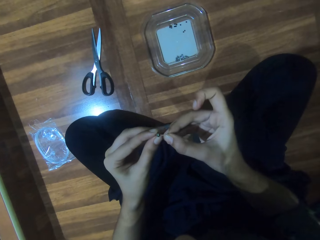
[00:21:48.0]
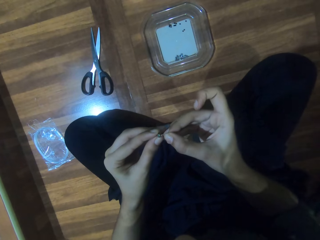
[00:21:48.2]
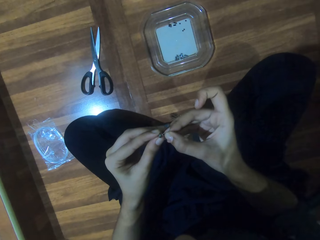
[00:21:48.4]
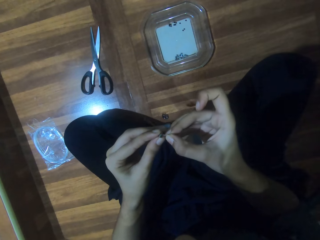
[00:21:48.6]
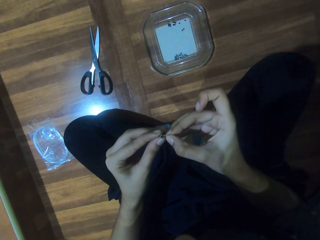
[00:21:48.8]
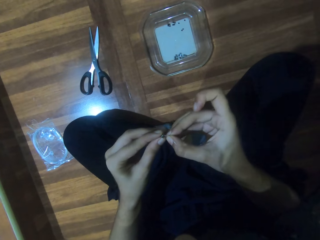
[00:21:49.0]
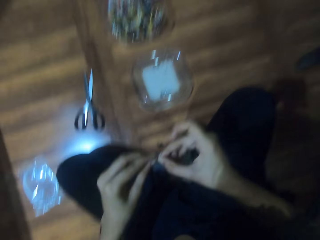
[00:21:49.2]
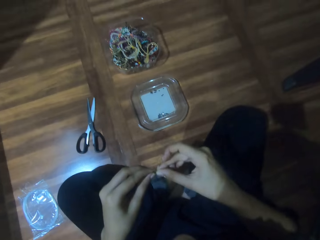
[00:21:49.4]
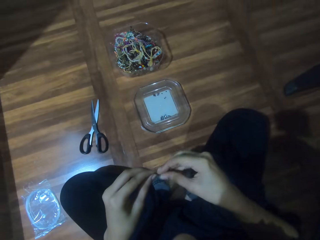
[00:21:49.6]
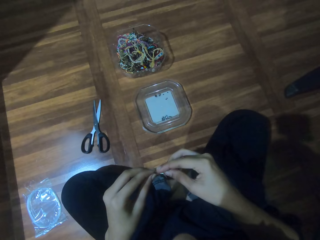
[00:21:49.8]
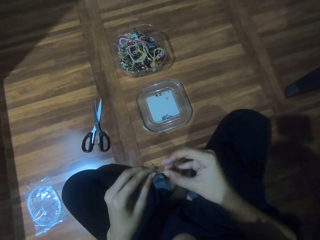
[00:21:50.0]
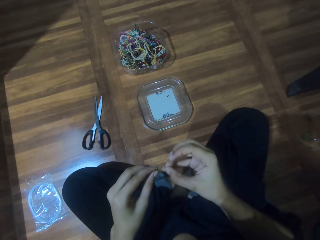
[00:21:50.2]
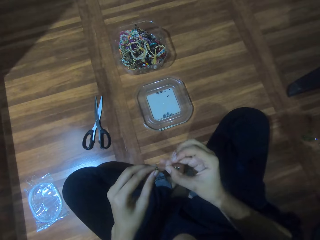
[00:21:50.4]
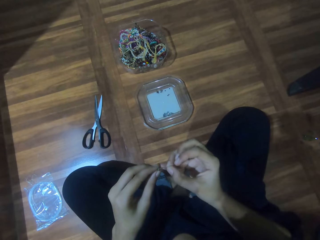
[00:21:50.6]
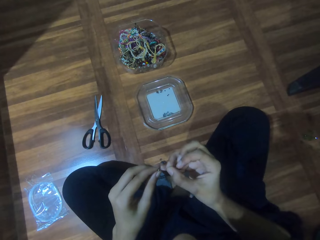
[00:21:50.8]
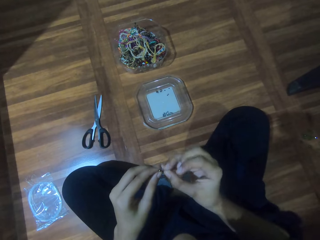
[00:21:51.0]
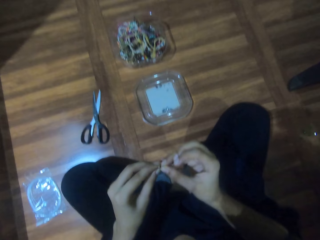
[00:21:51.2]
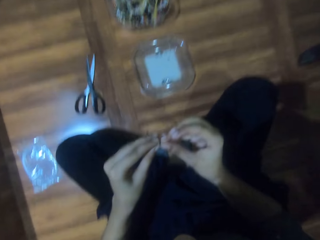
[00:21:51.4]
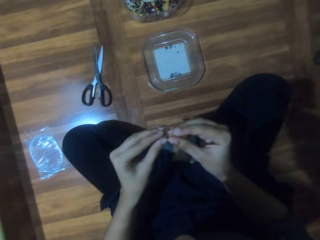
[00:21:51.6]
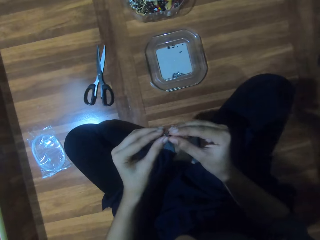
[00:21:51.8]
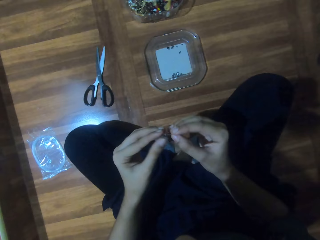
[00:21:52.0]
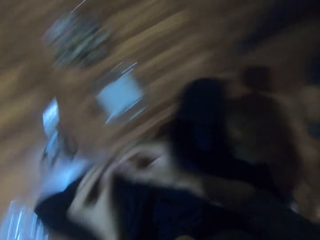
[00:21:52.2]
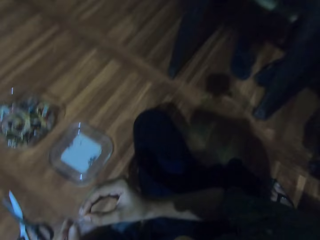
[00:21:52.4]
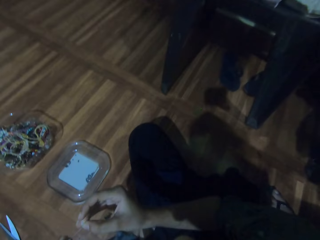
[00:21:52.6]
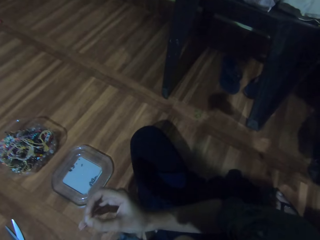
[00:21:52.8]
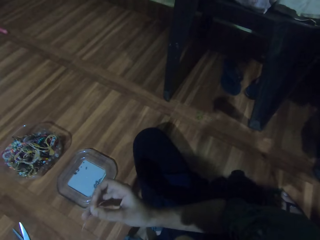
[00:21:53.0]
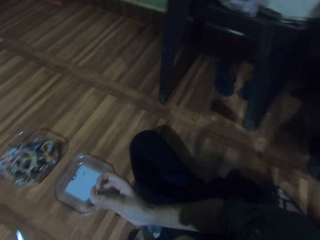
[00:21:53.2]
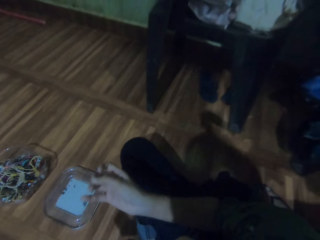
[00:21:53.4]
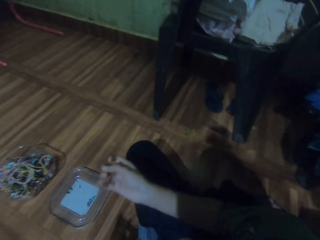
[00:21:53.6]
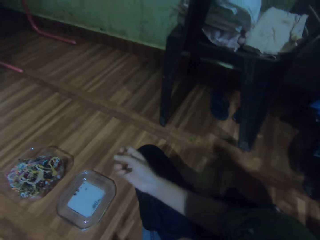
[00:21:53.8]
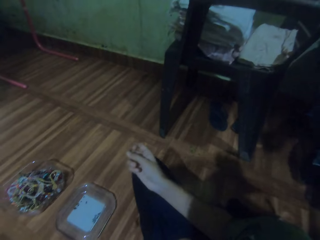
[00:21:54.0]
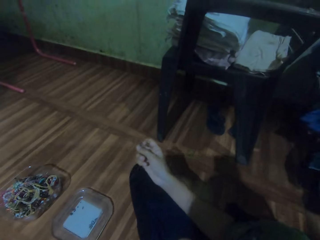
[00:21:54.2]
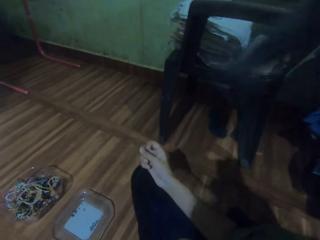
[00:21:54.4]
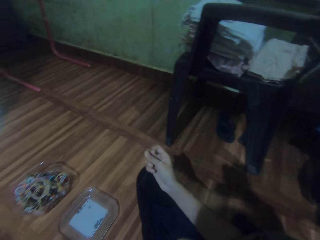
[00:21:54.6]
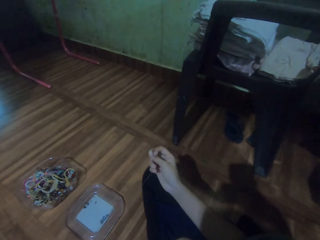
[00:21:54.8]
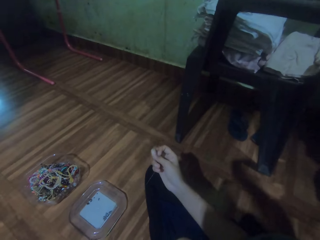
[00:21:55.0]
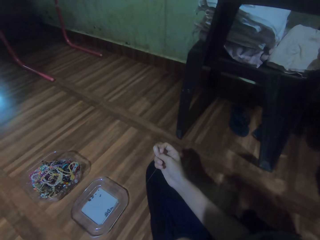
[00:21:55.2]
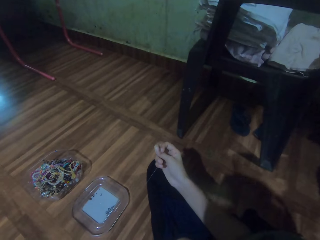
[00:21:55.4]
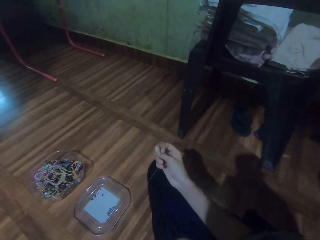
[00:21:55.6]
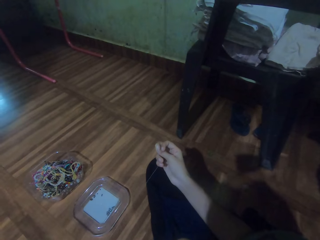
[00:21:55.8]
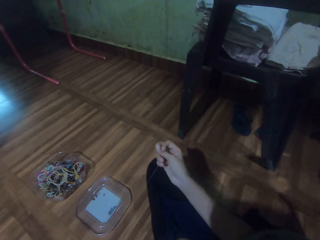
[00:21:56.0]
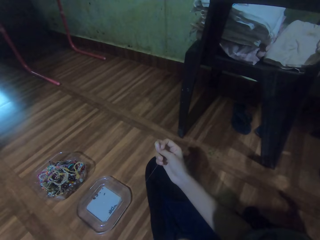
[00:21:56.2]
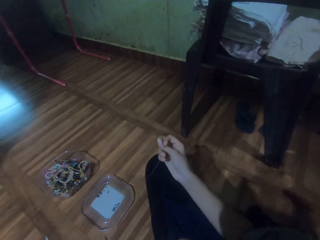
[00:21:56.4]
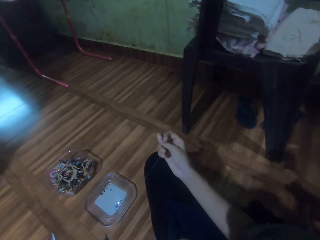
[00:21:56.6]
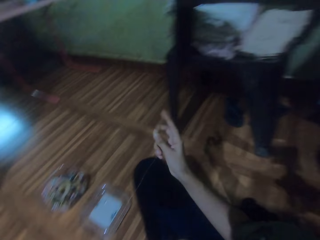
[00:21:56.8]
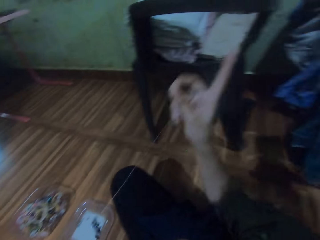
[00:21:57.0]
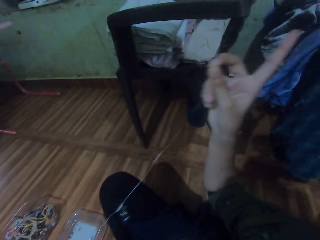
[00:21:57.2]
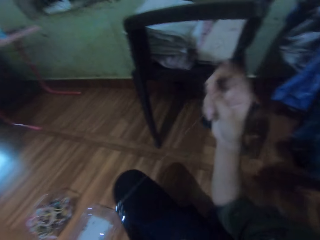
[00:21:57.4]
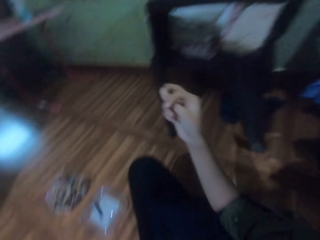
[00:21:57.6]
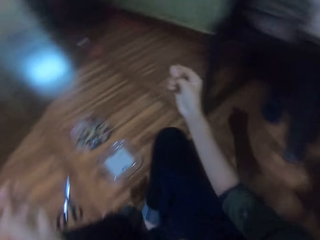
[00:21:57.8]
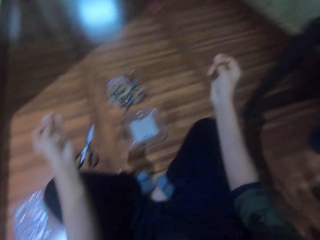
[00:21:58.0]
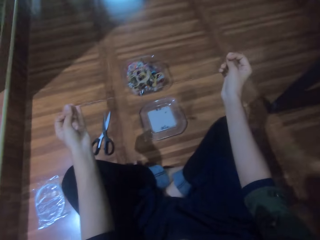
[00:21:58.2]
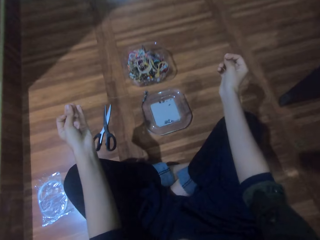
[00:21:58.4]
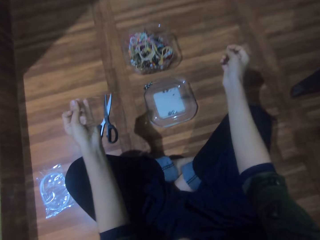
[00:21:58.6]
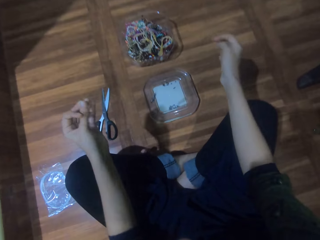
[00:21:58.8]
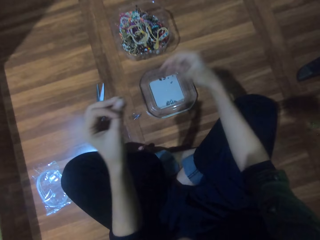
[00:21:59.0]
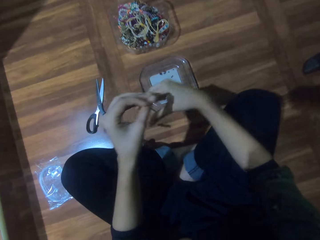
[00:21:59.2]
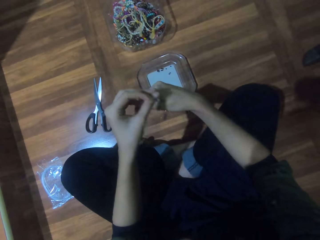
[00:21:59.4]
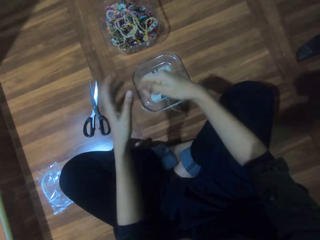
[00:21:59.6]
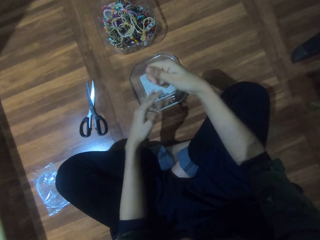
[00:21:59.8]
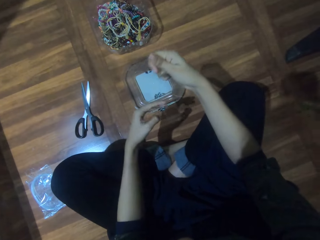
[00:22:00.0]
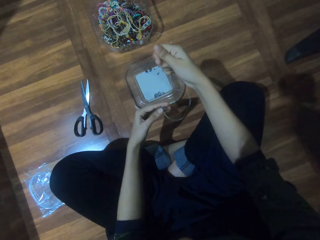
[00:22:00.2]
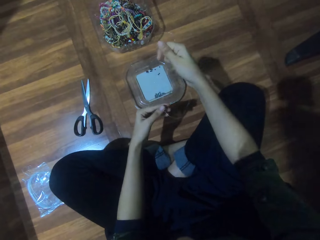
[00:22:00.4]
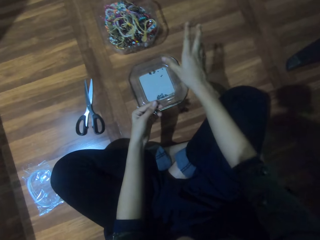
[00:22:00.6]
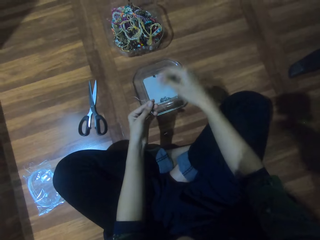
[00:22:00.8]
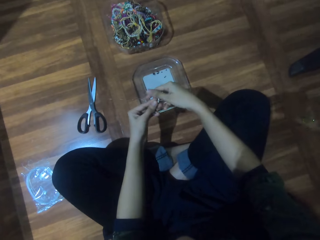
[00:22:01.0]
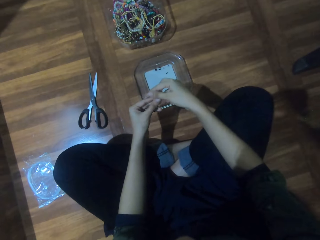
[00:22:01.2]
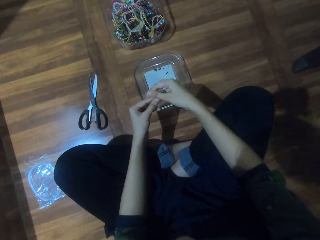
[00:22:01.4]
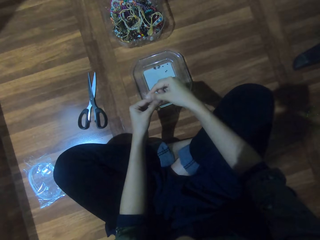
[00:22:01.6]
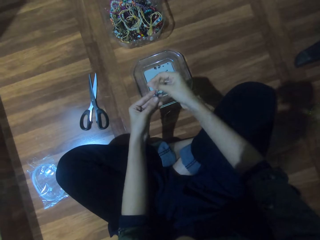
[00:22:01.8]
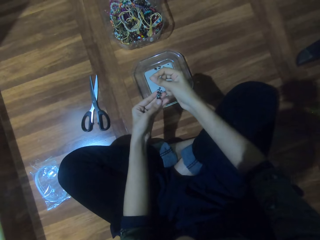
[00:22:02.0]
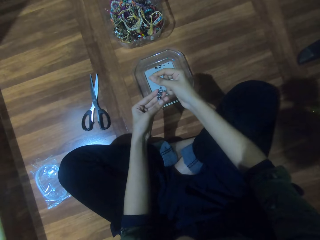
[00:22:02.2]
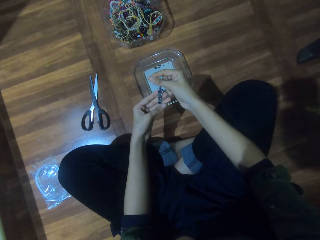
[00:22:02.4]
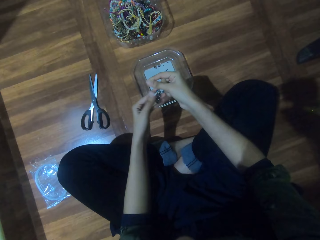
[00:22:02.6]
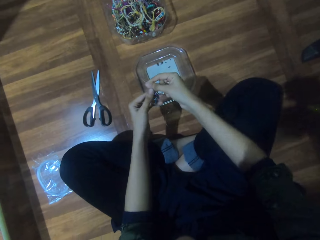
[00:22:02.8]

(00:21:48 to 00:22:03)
The camera wearer glances to the right. She tightens the string. She points to the right. She holds the string with her right hand. She inspects the beads.

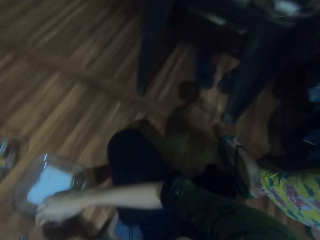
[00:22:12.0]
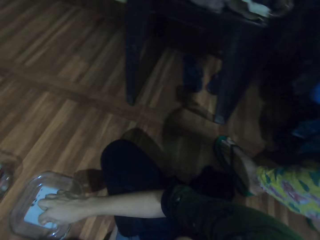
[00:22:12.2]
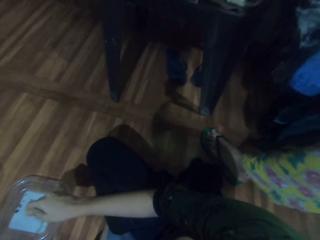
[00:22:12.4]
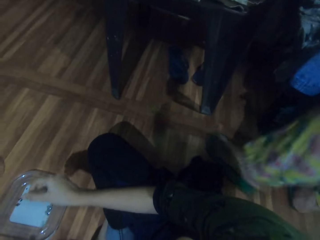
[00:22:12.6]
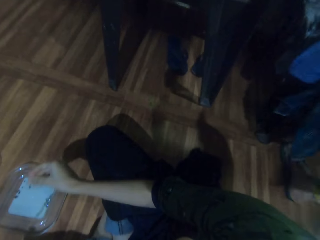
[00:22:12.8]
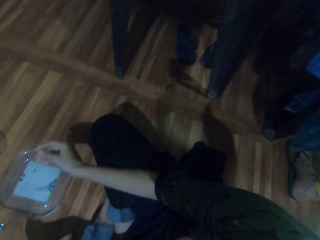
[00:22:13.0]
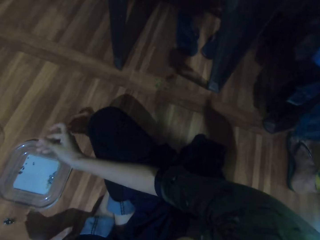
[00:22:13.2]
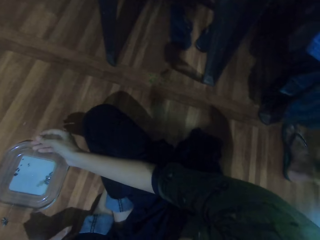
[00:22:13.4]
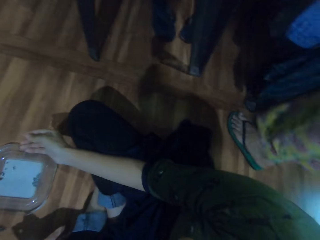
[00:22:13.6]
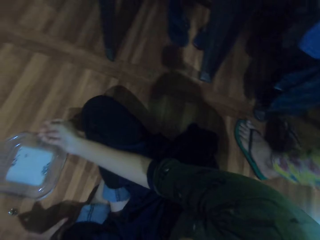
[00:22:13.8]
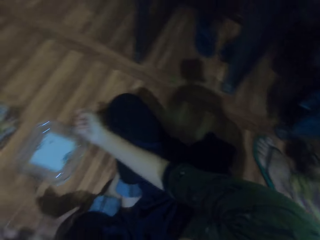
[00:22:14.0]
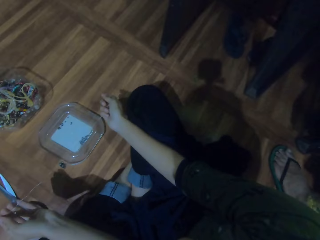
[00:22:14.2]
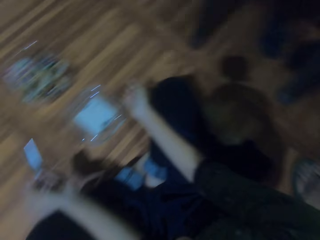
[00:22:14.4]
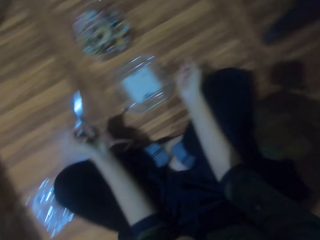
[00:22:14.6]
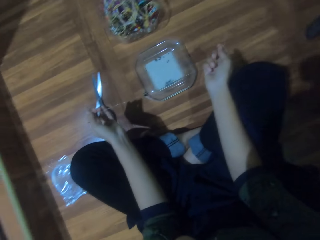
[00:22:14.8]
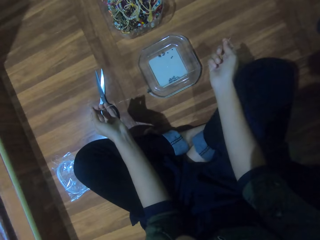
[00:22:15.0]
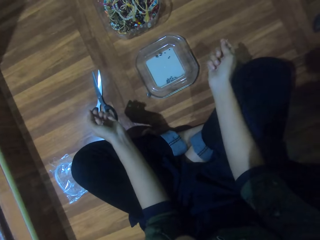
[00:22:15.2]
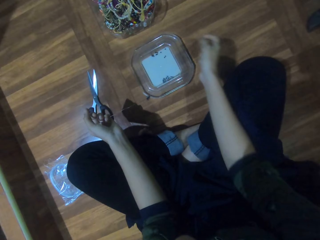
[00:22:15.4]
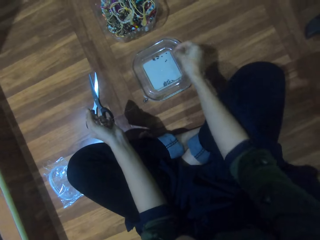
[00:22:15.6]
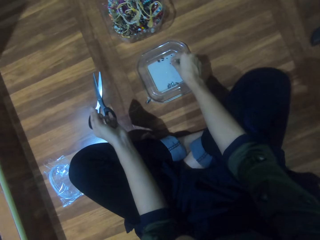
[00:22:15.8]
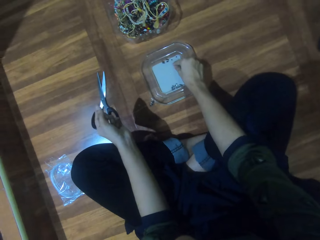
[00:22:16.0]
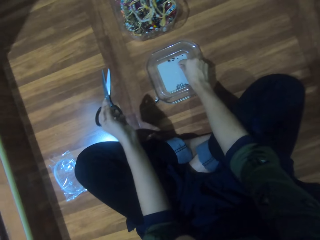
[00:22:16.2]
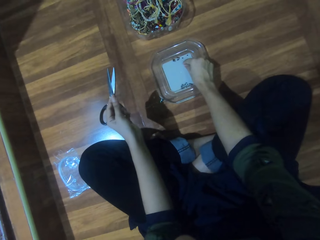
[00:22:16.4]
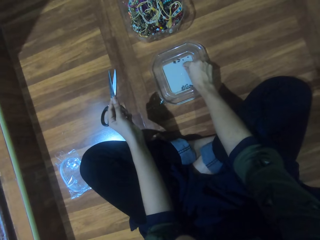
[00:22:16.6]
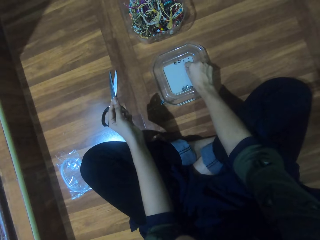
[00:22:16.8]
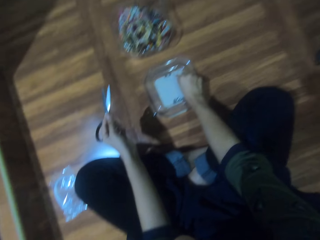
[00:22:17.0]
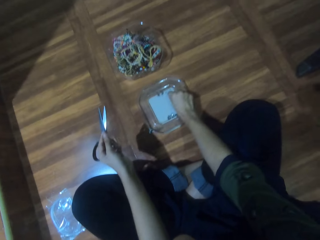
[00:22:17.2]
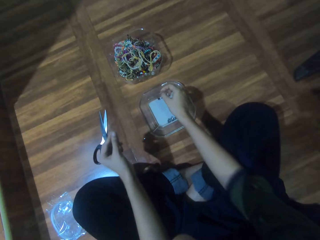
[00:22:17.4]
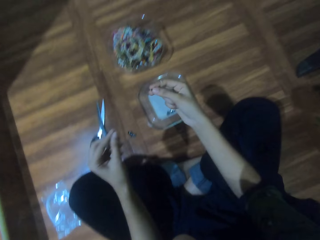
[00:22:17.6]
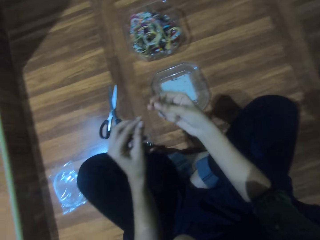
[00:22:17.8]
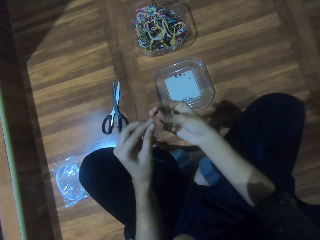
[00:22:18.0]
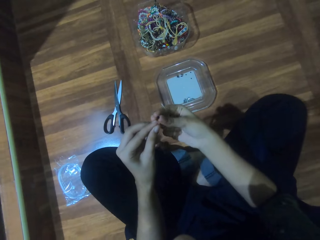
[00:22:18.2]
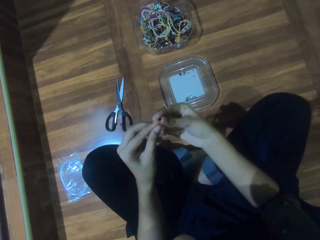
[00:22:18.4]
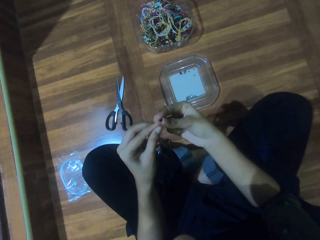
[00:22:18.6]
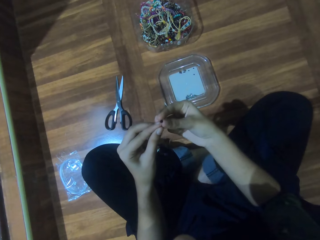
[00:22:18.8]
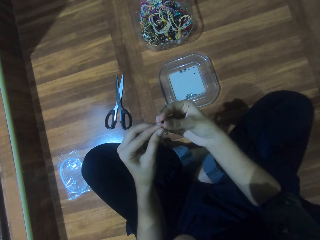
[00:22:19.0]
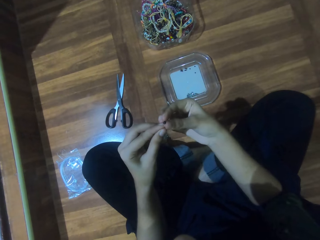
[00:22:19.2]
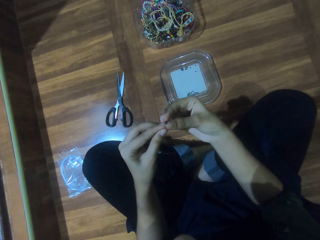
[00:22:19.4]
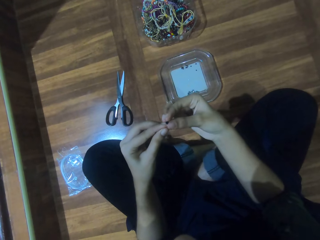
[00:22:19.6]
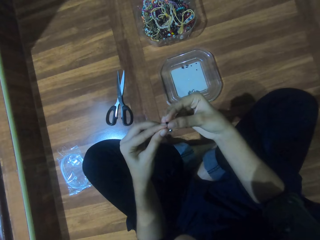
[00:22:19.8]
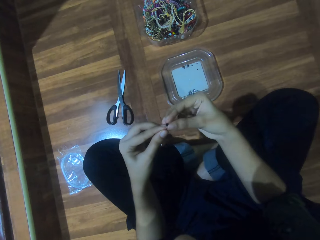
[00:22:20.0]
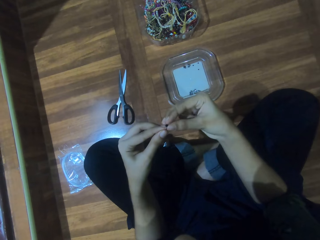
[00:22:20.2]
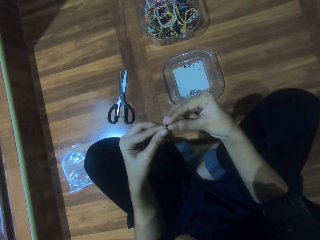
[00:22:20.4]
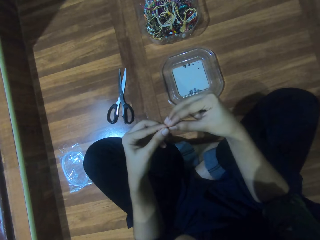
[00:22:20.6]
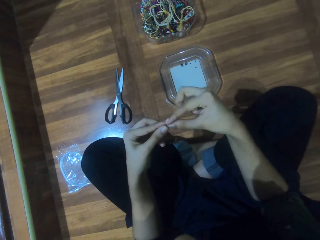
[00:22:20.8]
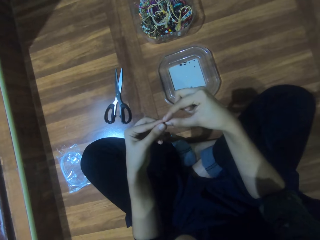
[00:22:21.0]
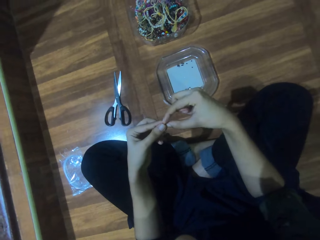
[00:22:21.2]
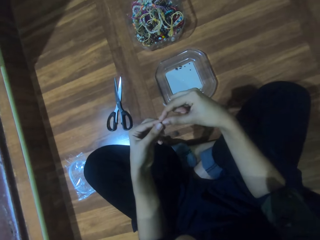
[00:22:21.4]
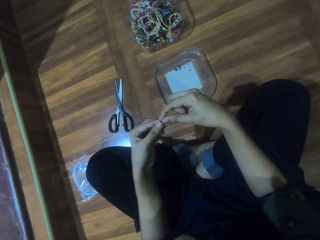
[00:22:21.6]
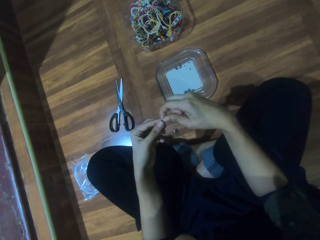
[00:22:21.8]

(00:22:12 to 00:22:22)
The camera wearer looks at a person. The person lifts the left leg. The camera wearer converses with the person. They pick a bead from the plate. They insert the bead in the nylon thread.
